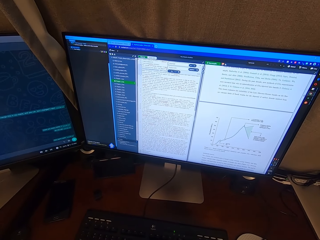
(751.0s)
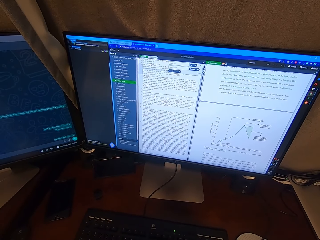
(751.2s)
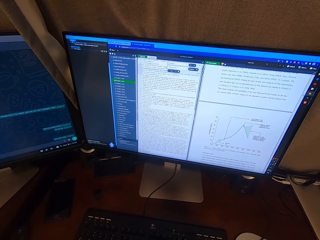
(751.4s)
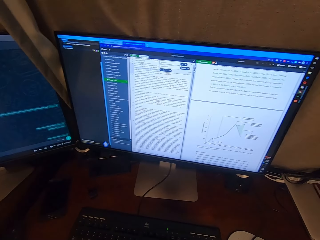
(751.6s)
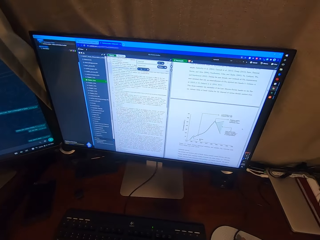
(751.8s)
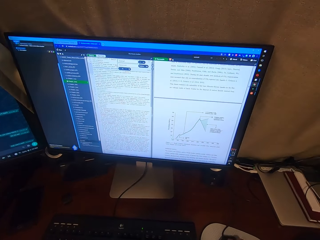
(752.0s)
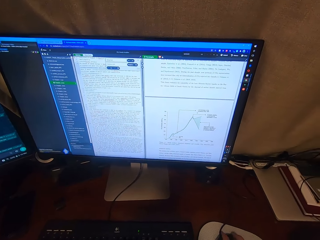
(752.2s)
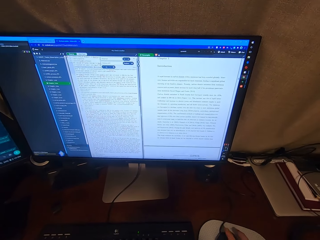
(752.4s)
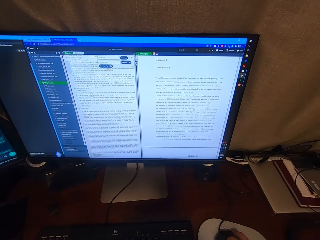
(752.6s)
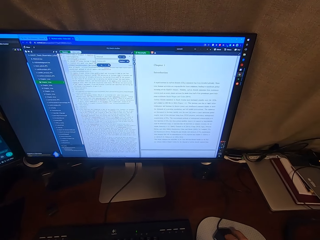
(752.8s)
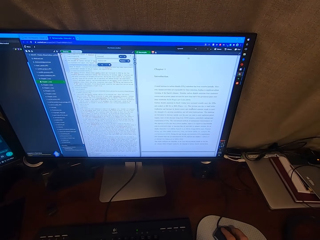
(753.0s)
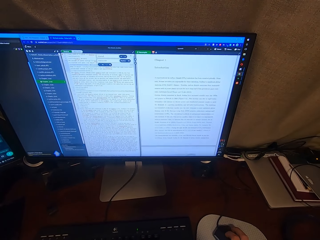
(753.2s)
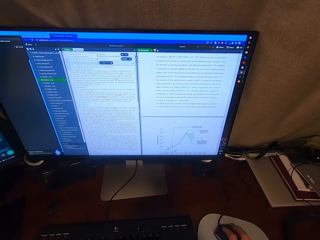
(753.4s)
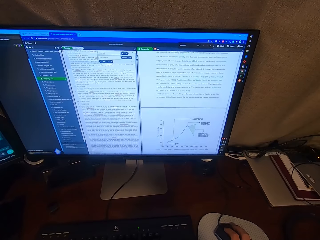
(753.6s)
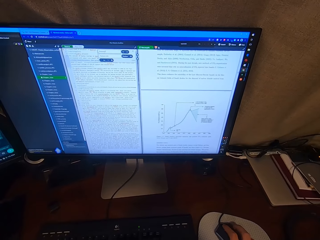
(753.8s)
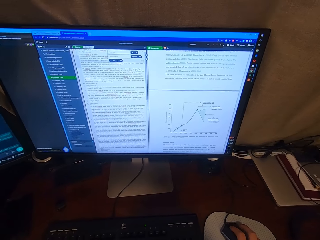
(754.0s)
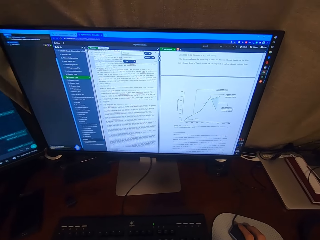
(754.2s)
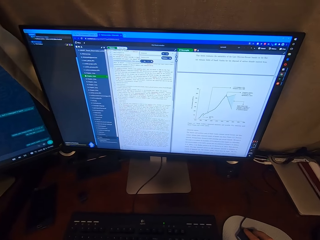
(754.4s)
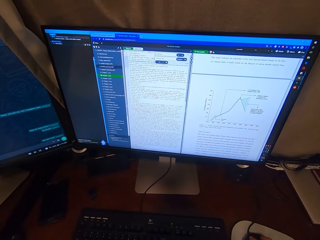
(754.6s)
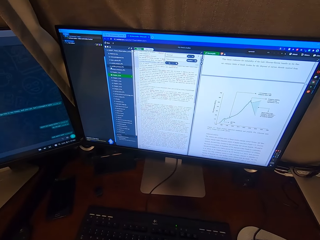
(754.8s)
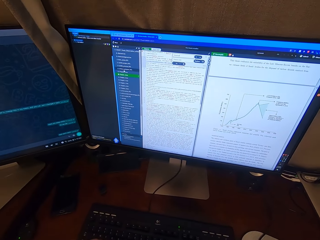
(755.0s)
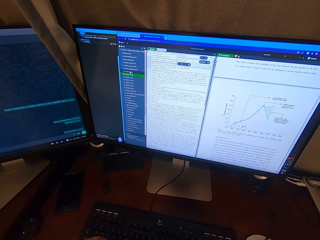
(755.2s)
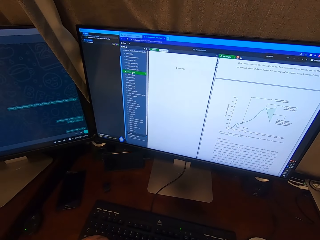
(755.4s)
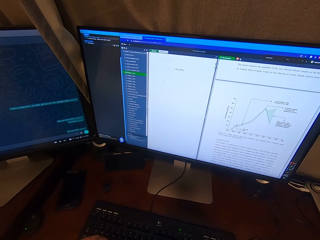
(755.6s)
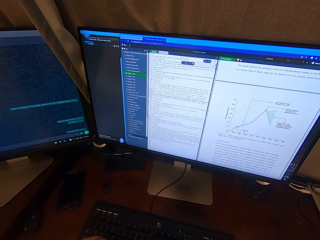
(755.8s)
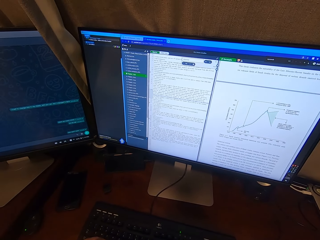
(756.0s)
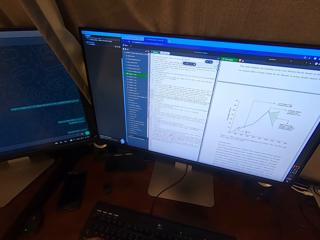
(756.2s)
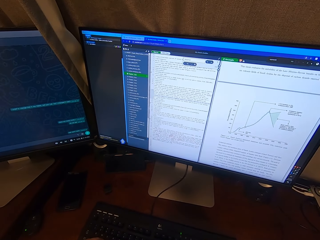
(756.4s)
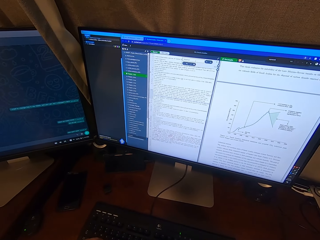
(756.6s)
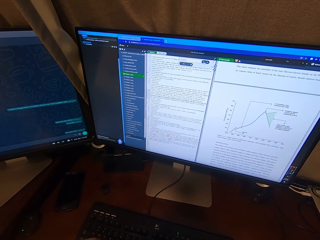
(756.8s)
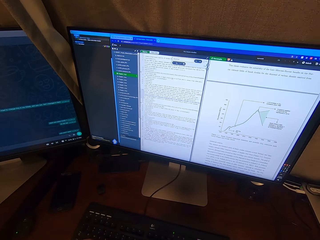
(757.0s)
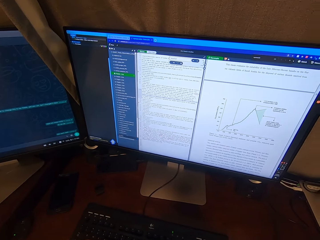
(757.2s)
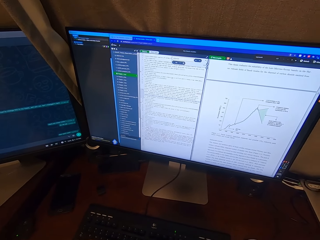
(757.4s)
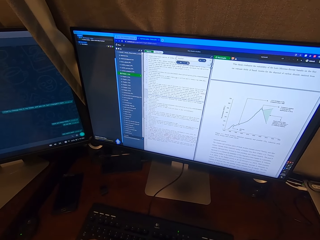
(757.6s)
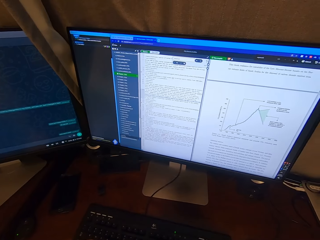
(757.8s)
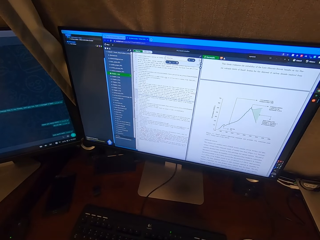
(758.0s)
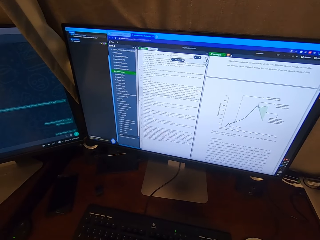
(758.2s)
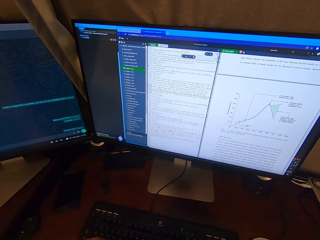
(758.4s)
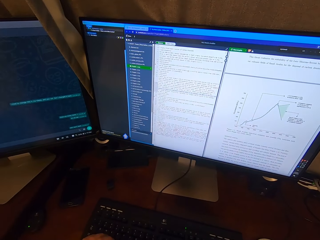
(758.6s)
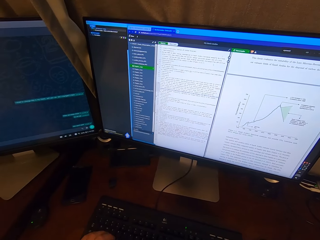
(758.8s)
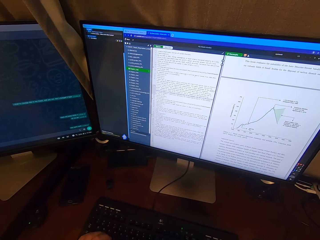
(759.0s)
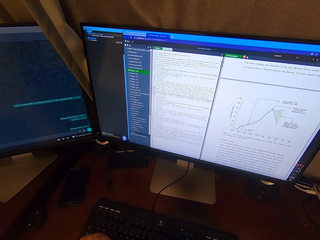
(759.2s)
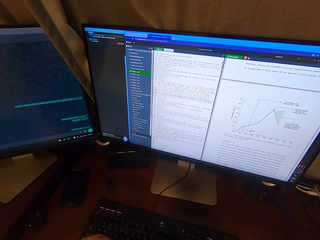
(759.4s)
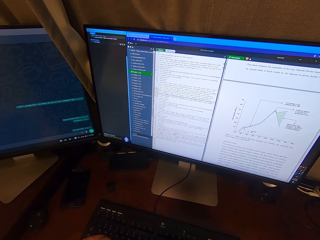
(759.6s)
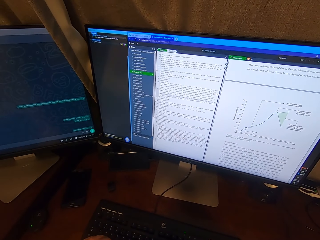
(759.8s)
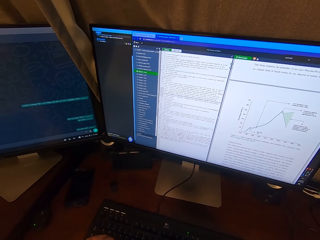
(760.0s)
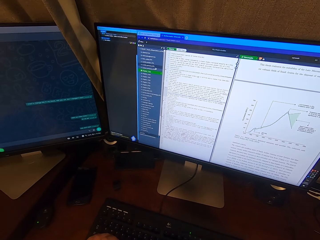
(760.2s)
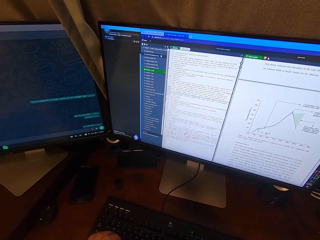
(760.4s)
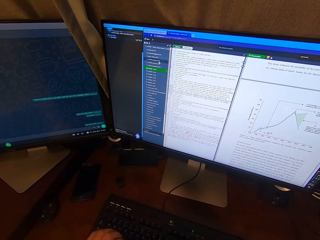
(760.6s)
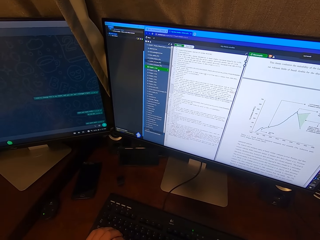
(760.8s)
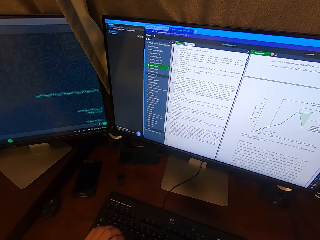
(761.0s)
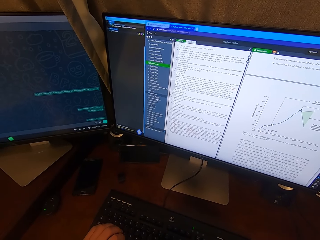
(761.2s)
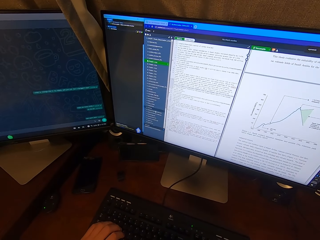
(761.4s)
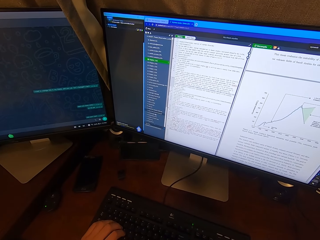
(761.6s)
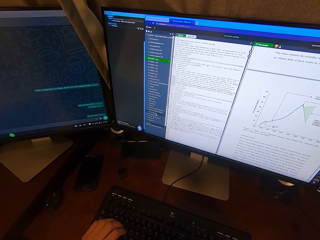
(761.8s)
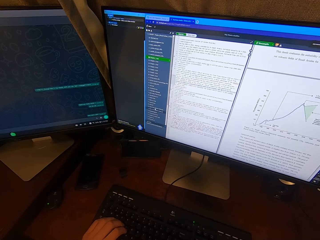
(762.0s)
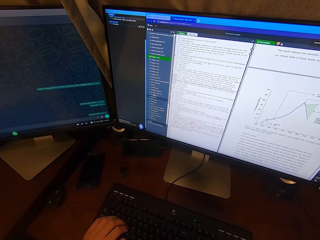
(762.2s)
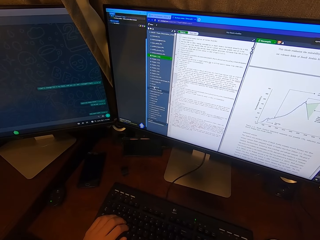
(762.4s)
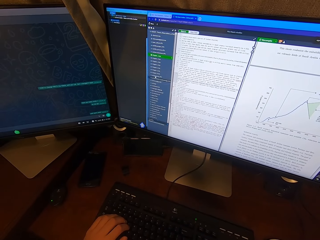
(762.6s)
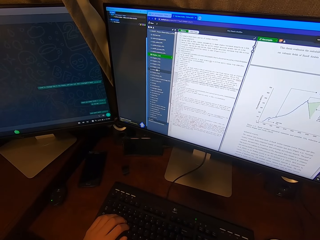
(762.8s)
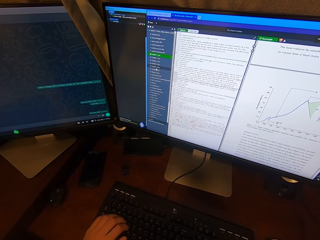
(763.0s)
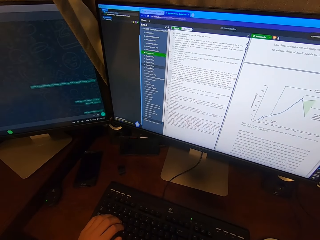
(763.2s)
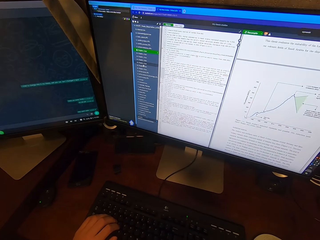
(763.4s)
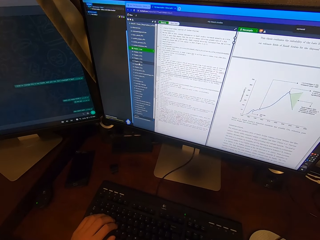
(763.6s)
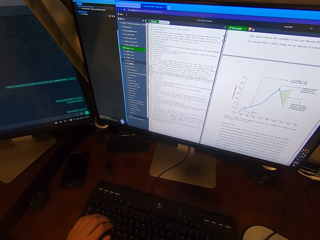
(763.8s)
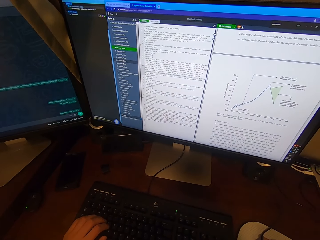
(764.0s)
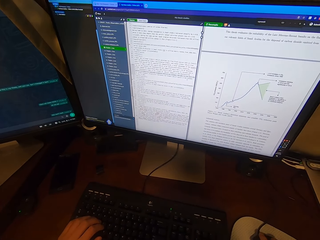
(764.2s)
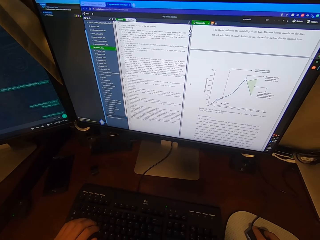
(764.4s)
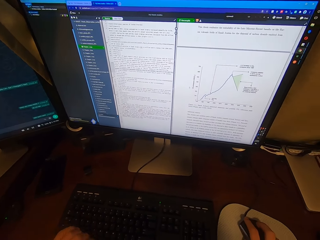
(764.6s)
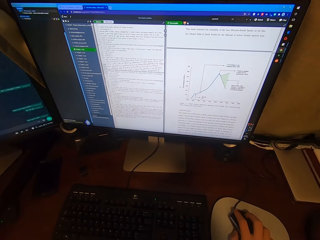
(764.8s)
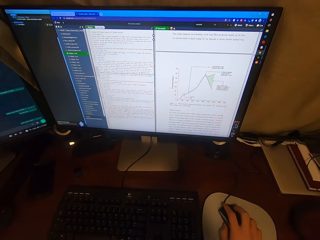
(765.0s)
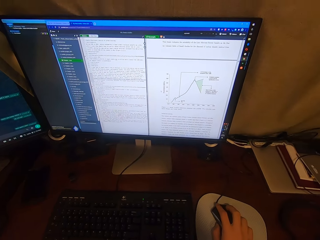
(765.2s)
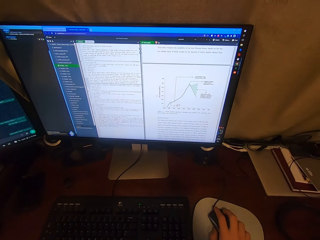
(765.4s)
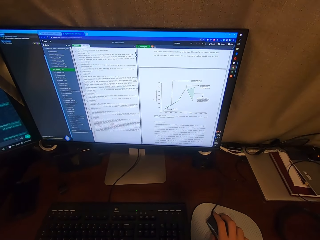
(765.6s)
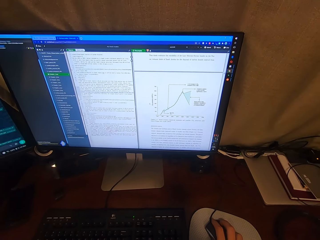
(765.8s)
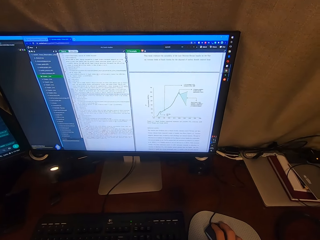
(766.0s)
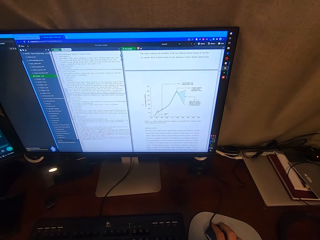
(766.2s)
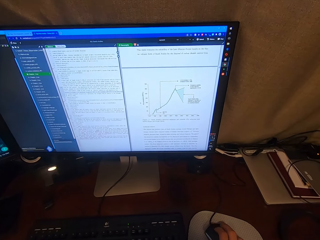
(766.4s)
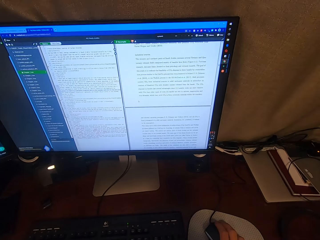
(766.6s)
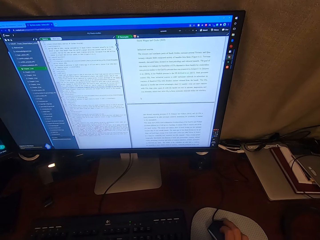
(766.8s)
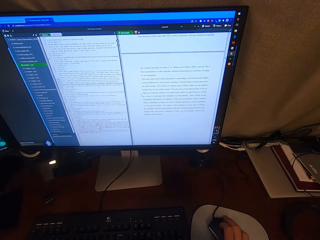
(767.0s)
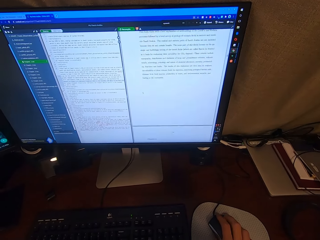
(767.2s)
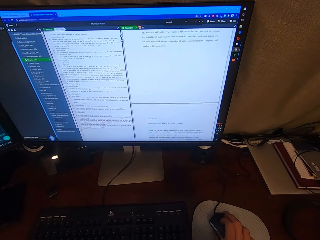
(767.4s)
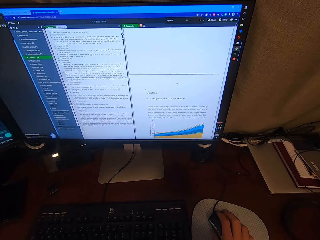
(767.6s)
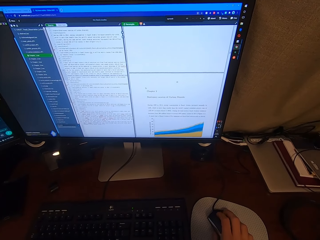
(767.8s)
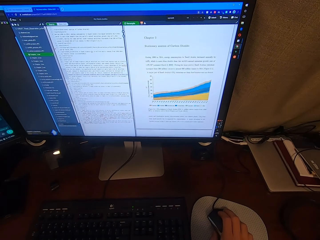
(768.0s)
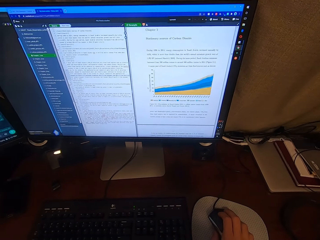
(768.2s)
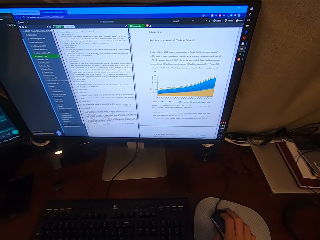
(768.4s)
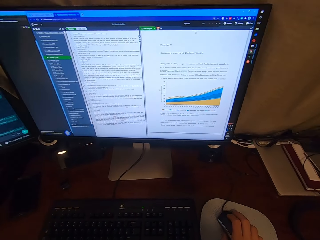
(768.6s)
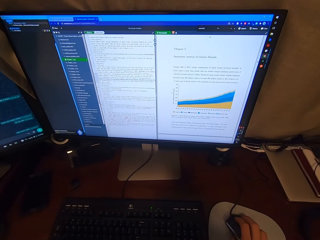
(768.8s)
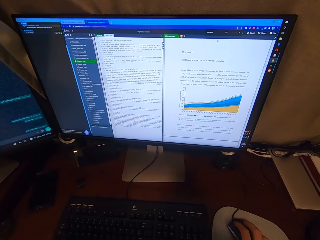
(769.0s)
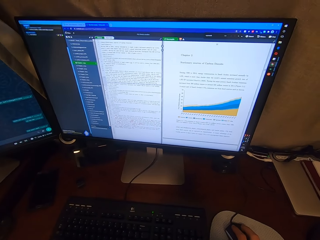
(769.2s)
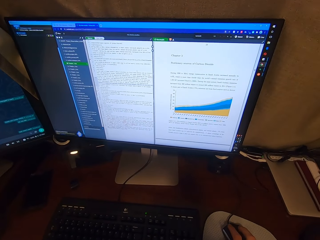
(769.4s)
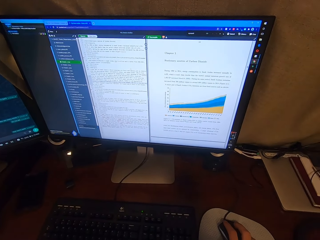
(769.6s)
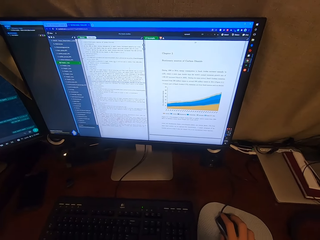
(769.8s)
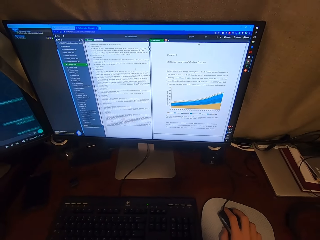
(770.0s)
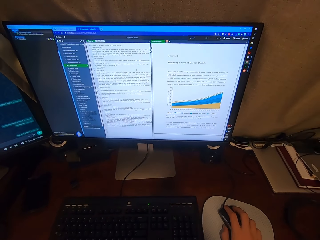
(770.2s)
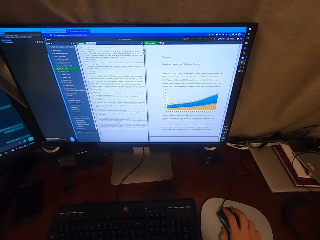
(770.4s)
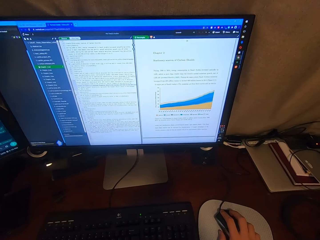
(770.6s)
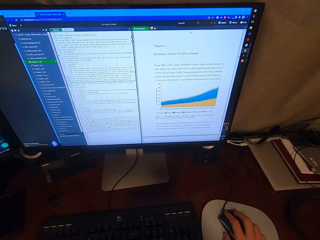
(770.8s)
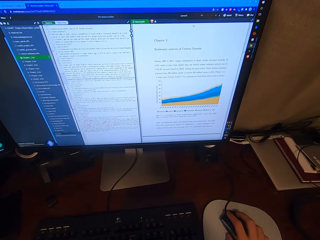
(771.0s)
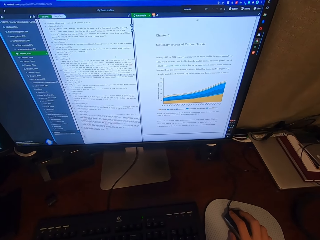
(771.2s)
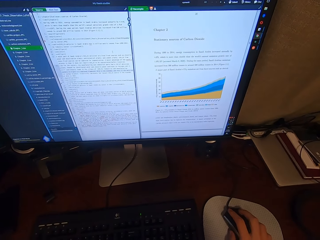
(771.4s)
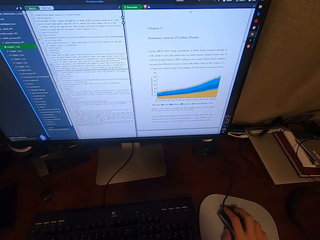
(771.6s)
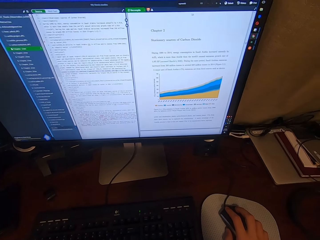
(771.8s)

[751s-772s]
The camera wearer operates the mouse of the desktop with her right hand. She removes her left hand from the keyboard of the desktop. She goes through her work.
